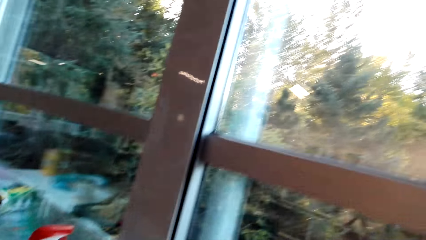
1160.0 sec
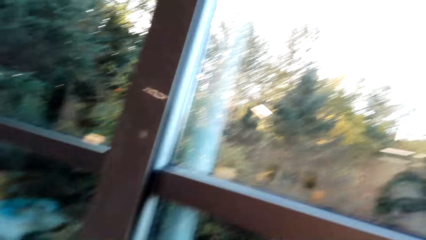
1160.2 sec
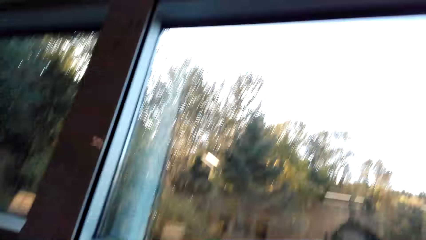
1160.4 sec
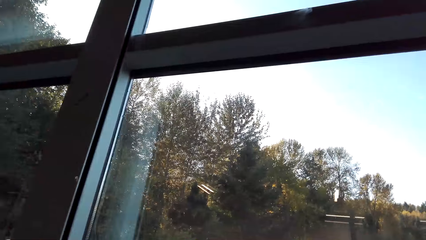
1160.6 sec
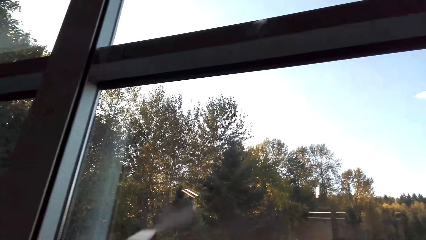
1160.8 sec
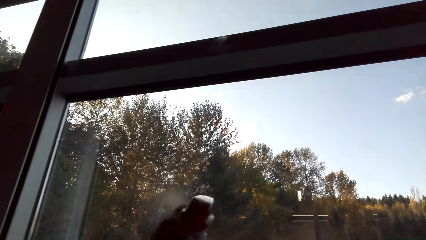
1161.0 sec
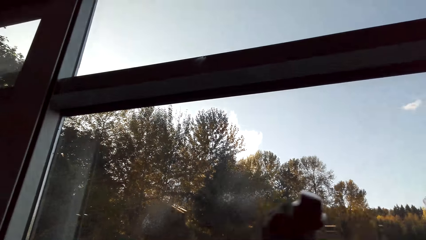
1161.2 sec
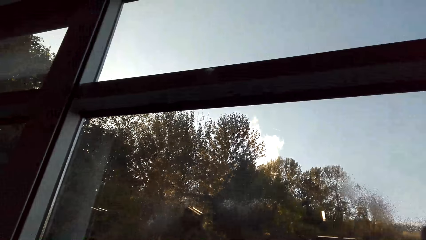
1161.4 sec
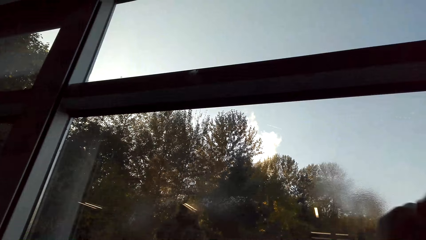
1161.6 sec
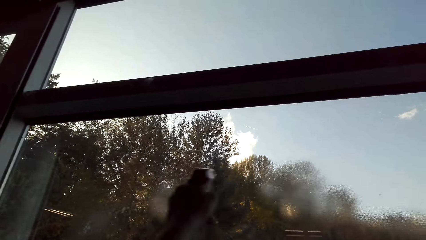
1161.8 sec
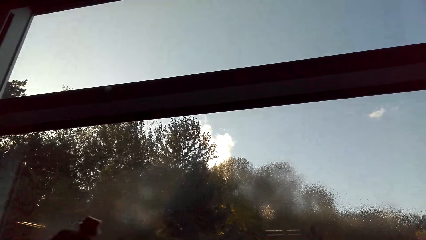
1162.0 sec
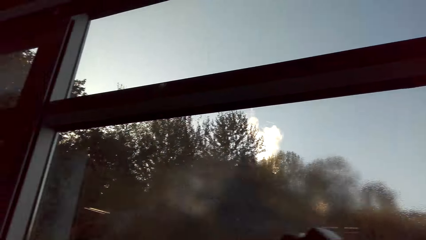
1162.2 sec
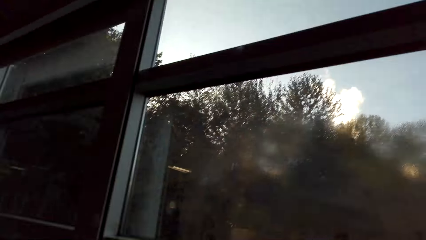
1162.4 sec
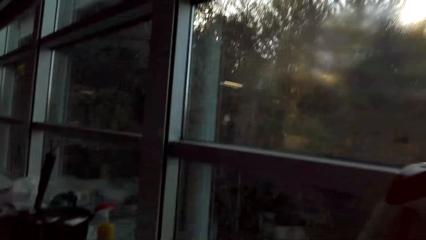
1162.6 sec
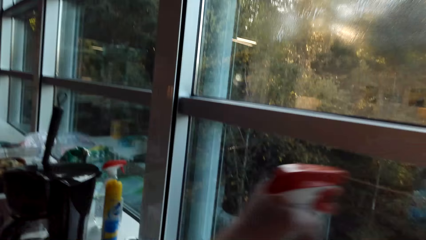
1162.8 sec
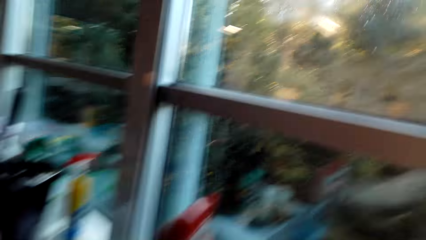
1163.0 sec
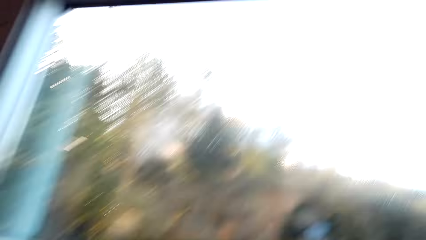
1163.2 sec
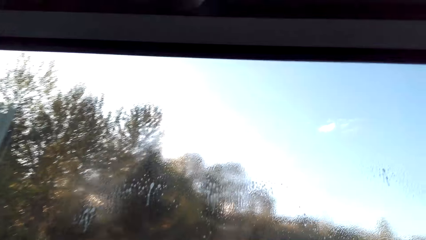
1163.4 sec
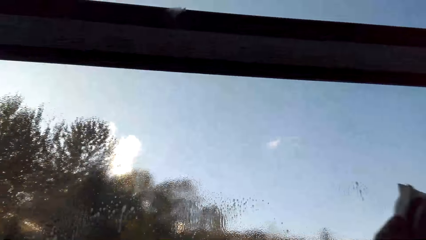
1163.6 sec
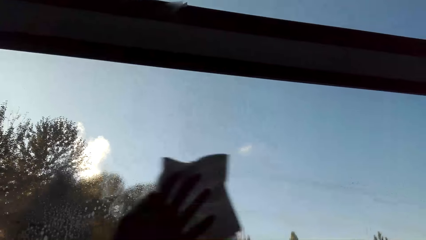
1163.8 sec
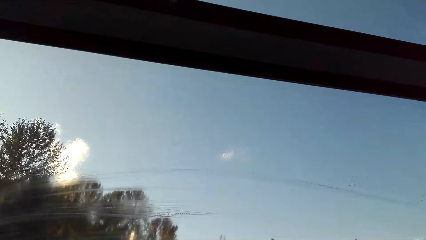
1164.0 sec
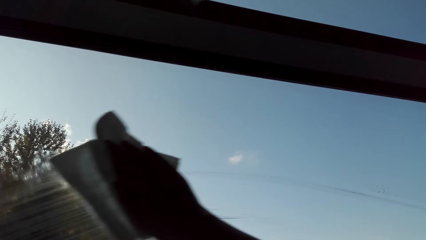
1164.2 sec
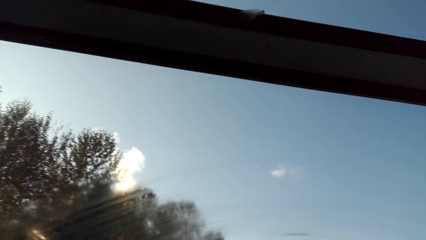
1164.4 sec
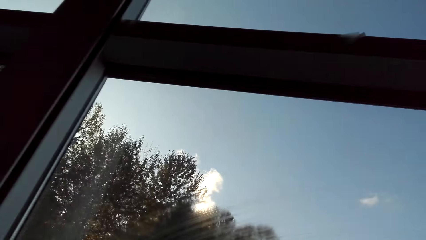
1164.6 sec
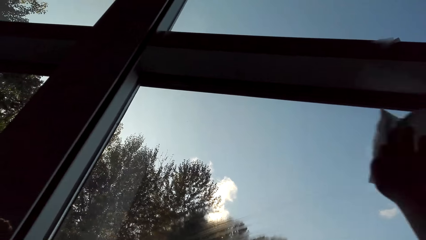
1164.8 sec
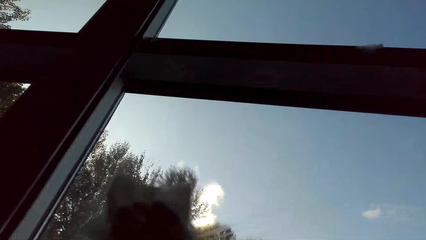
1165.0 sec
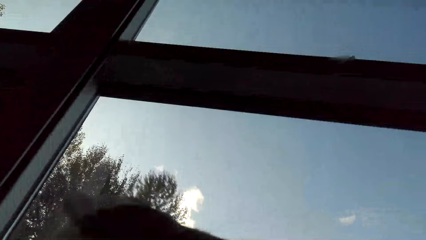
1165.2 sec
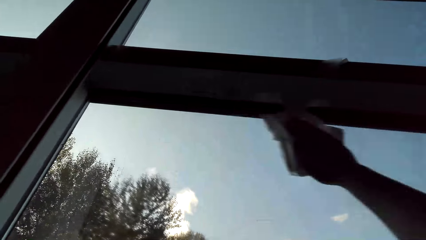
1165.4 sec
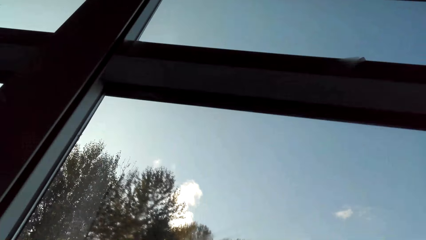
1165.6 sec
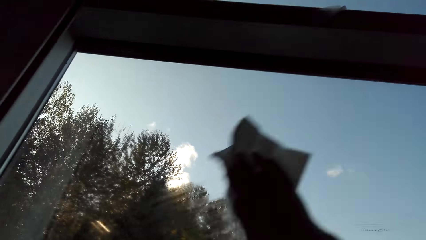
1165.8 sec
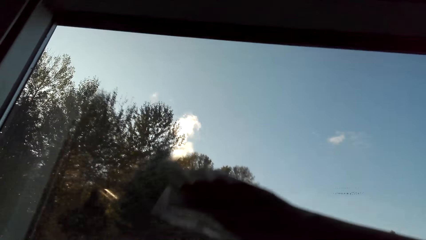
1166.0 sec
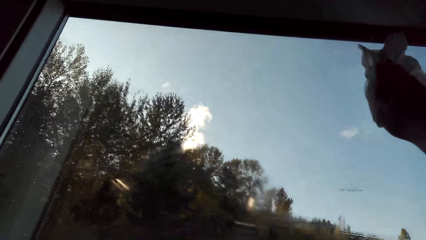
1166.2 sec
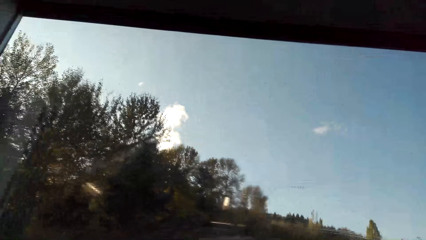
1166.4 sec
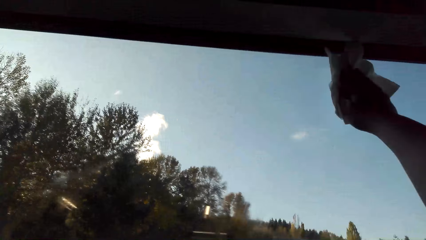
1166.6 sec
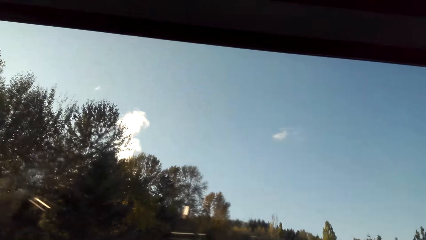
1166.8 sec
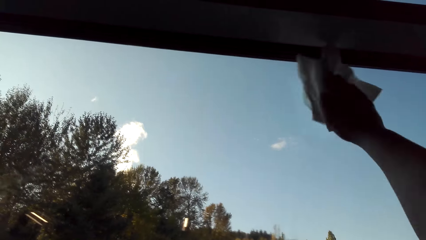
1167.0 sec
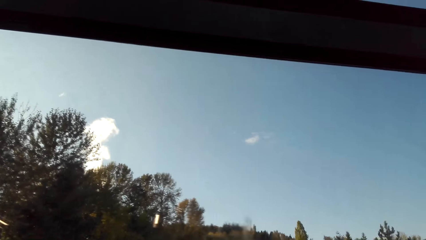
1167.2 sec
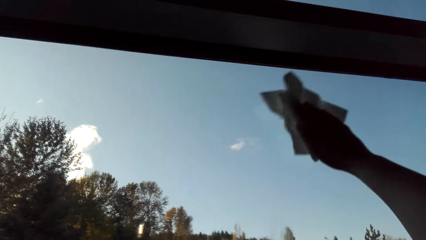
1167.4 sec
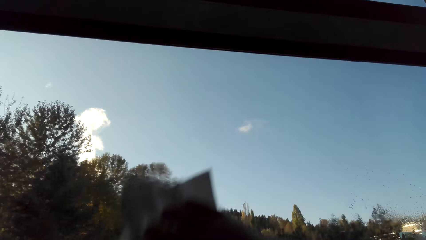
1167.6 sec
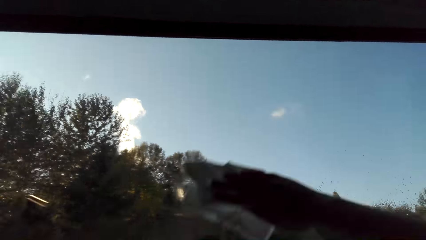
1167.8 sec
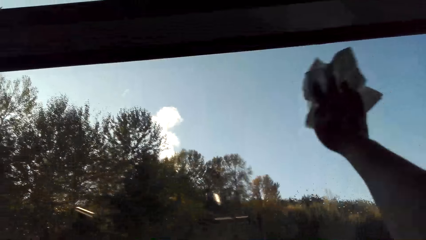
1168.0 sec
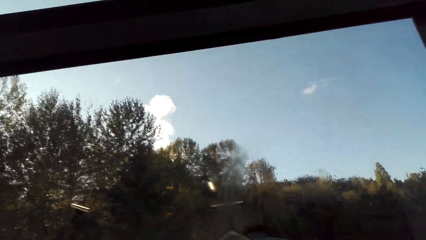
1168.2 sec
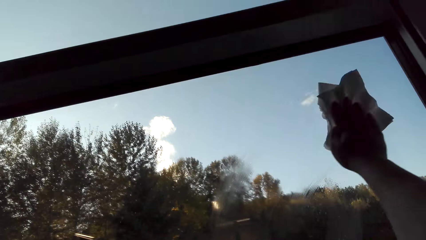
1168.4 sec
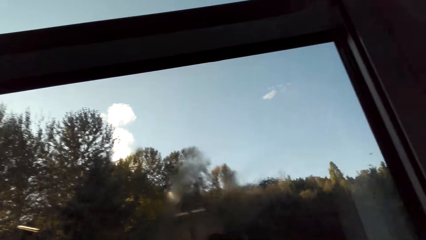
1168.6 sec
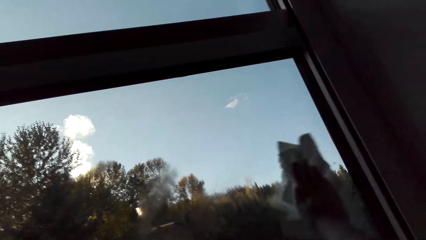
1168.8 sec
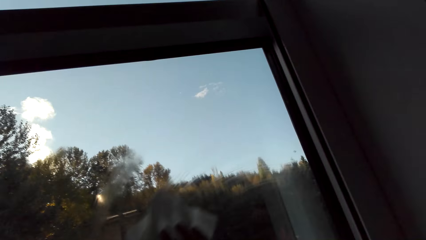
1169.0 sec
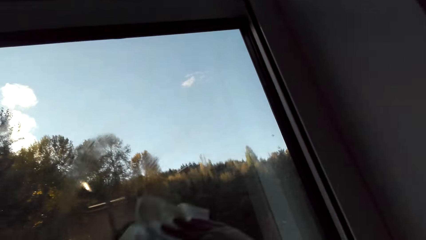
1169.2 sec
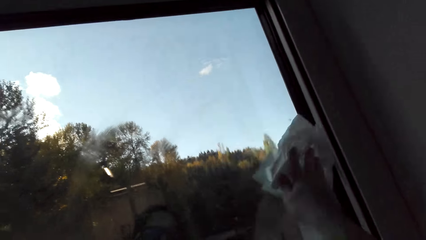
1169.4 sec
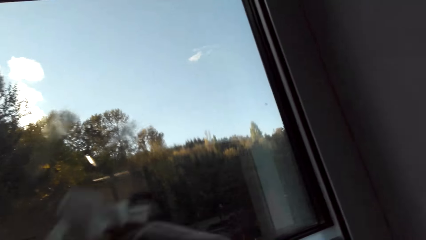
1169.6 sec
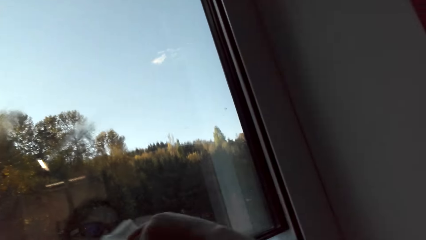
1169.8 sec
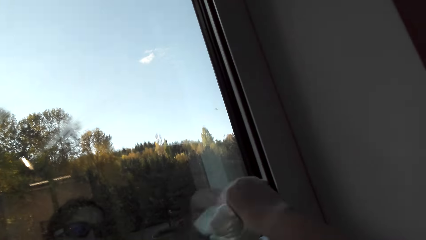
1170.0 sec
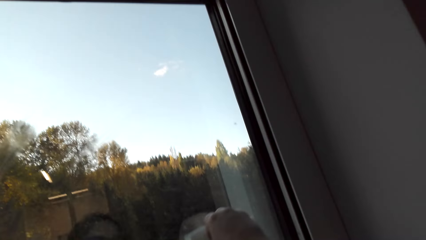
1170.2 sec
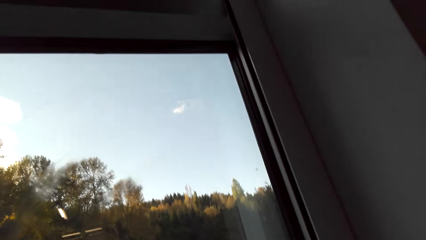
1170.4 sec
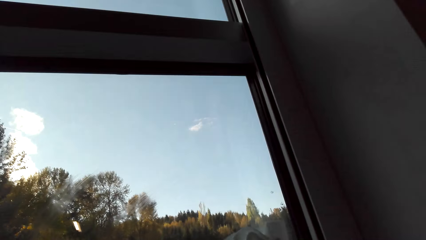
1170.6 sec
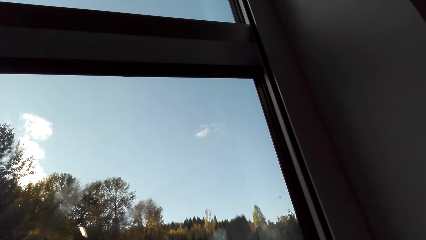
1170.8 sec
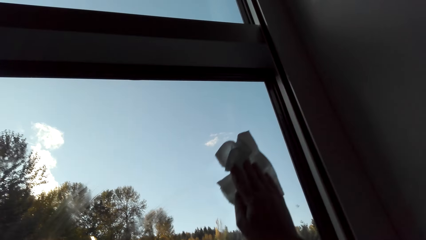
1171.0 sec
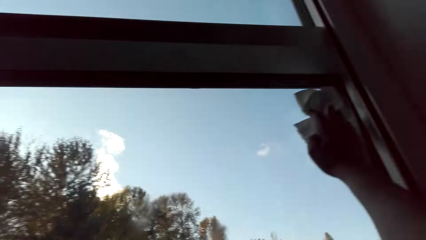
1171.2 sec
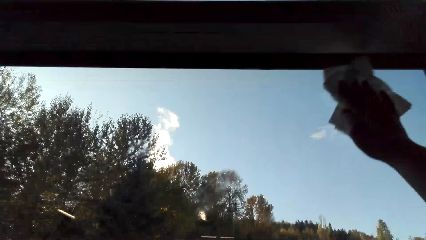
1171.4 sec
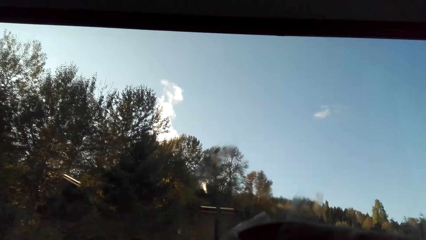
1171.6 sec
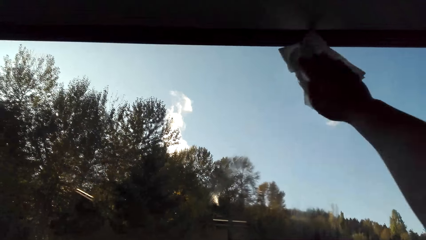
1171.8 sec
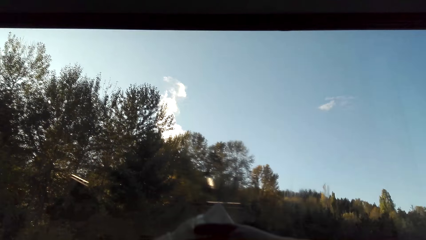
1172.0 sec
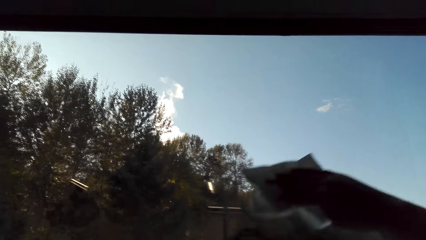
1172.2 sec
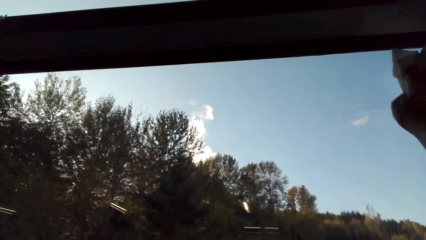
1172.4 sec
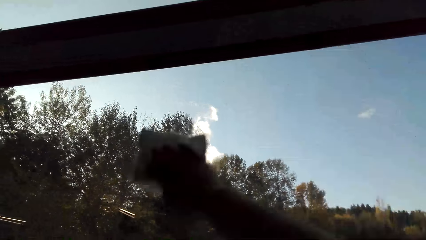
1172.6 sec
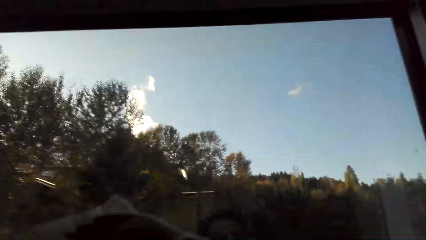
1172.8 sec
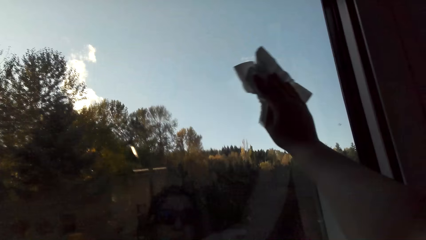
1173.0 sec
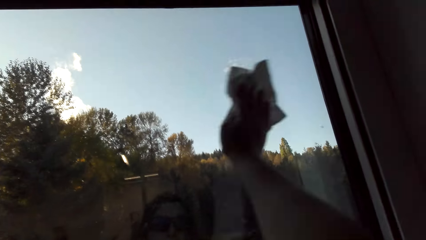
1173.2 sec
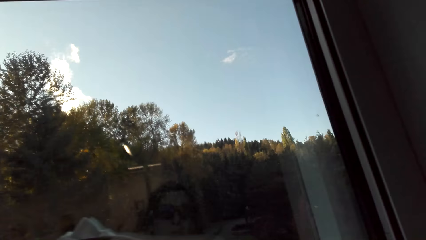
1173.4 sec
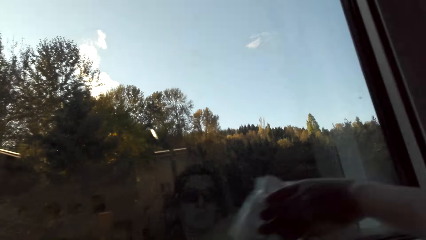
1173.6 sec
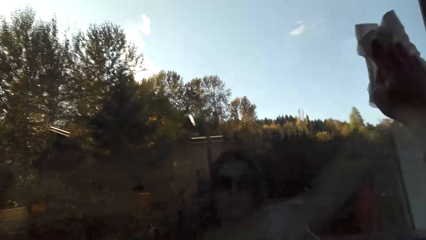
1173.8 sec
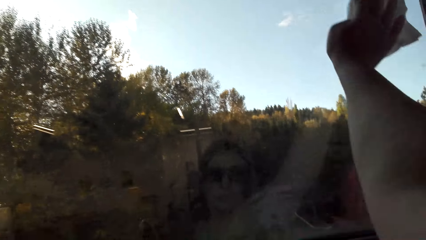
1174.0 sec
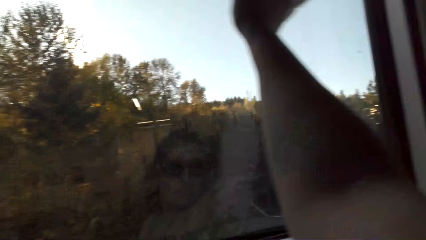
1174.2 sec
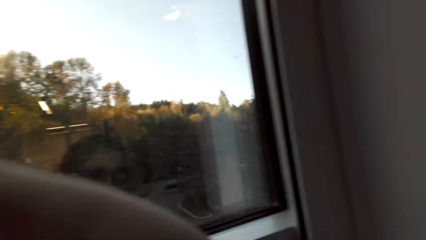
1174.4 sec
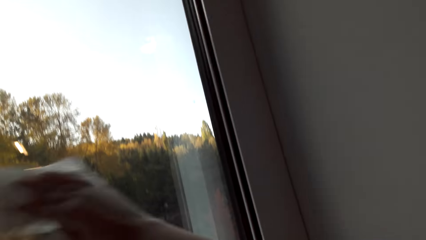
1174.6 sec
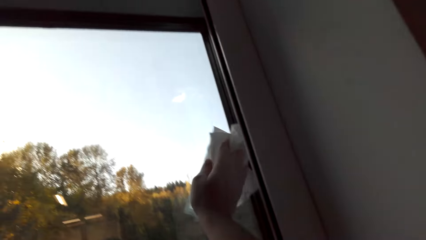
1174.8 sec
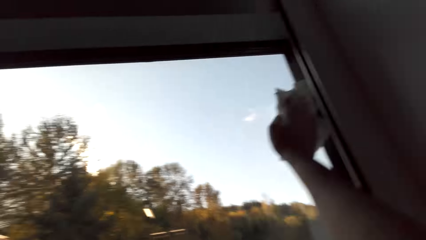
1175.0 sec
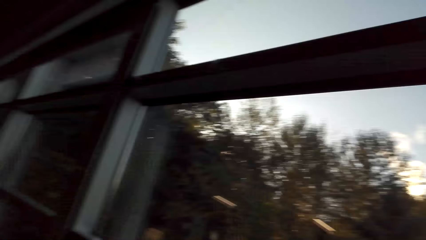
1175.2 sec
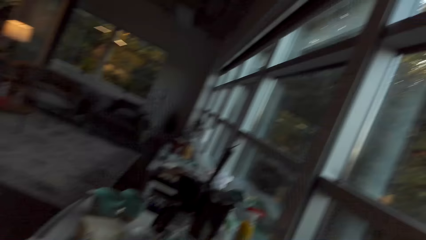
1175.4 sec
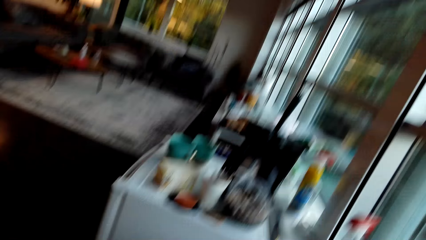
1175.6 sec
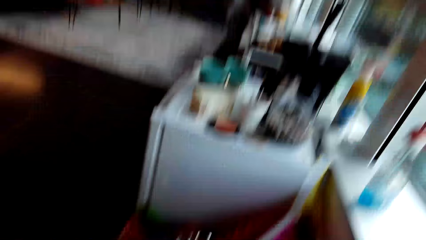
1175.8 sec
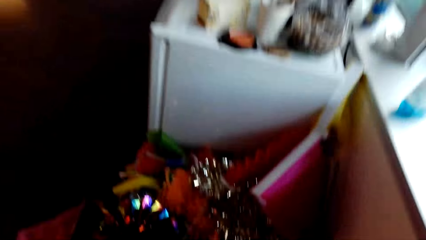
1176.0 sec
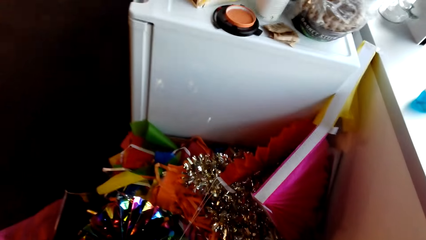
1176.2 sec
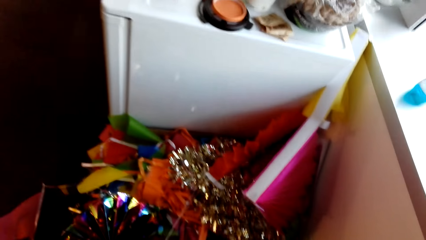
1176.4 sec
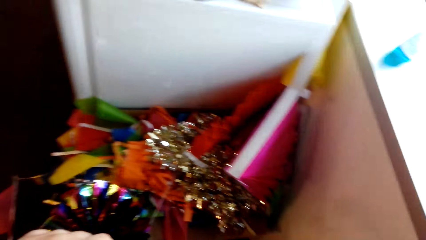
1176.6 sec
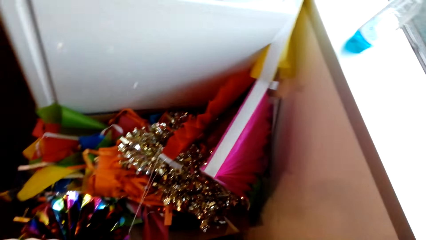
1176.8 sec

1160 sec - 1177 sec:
The camera wearer sprays on the window pane. They wipe the window pane.
